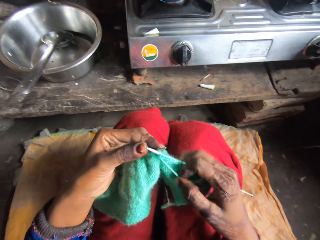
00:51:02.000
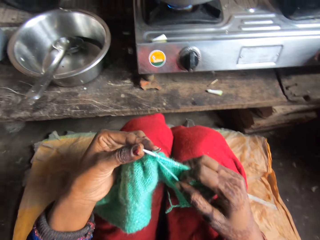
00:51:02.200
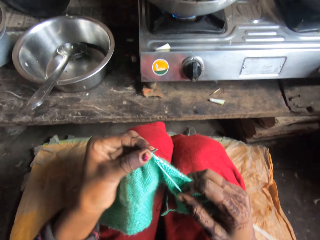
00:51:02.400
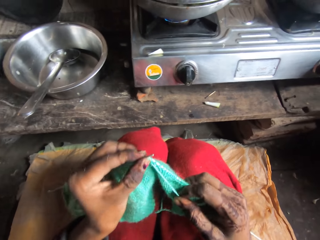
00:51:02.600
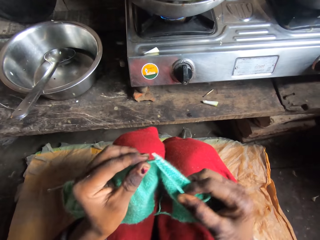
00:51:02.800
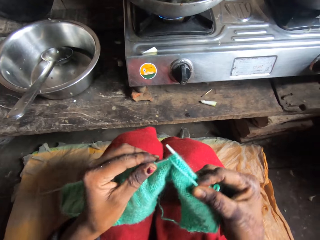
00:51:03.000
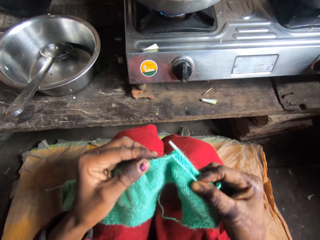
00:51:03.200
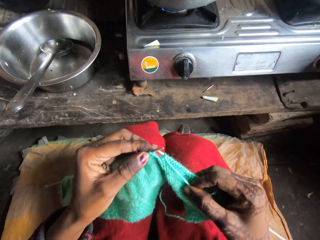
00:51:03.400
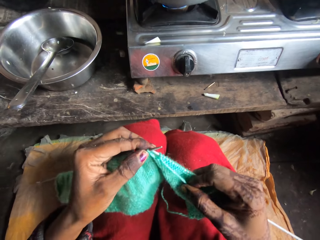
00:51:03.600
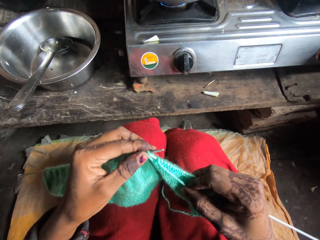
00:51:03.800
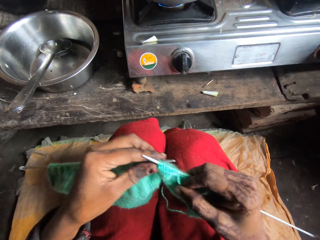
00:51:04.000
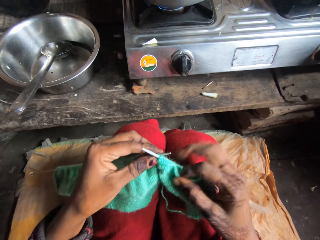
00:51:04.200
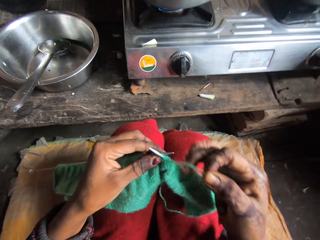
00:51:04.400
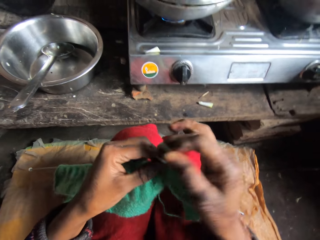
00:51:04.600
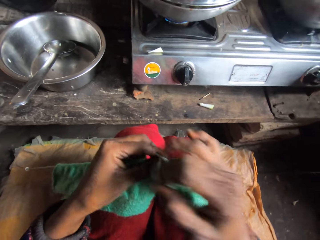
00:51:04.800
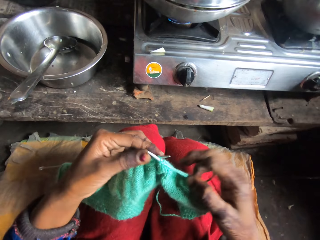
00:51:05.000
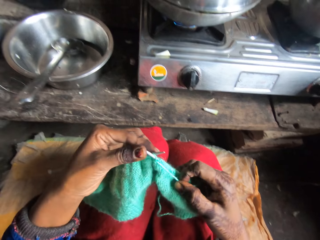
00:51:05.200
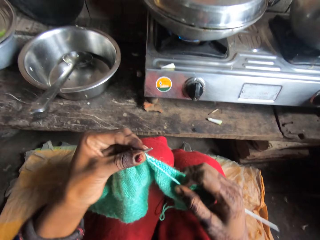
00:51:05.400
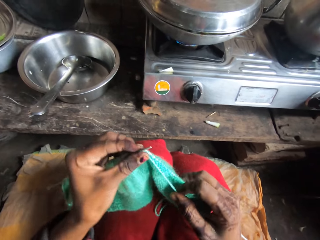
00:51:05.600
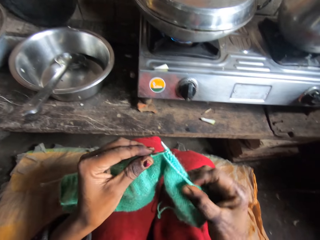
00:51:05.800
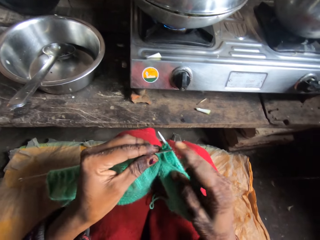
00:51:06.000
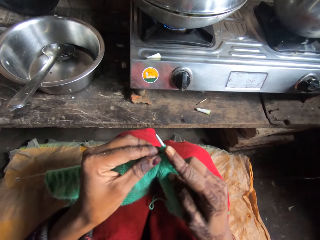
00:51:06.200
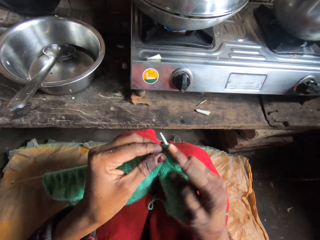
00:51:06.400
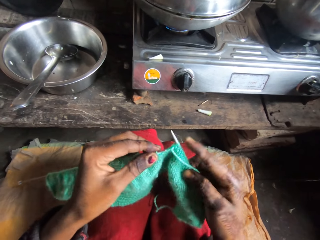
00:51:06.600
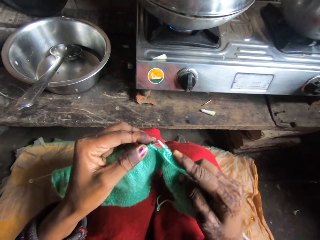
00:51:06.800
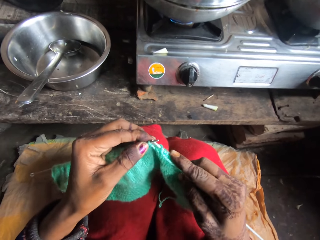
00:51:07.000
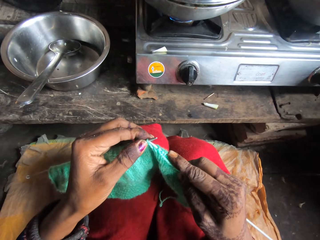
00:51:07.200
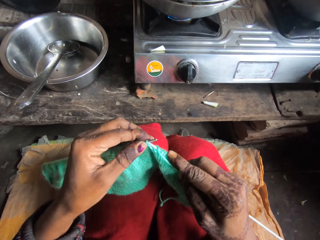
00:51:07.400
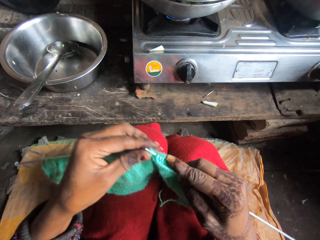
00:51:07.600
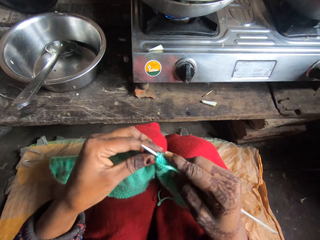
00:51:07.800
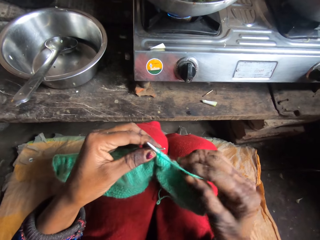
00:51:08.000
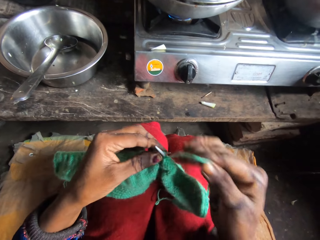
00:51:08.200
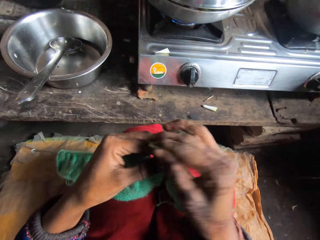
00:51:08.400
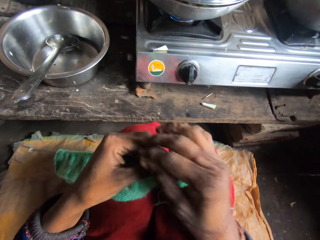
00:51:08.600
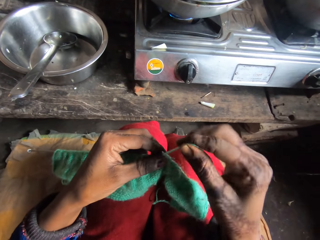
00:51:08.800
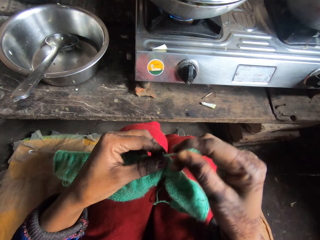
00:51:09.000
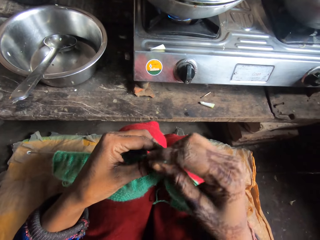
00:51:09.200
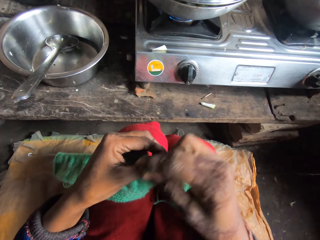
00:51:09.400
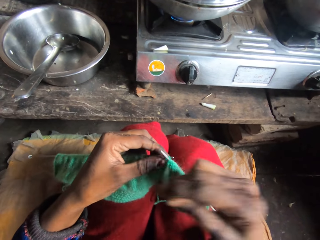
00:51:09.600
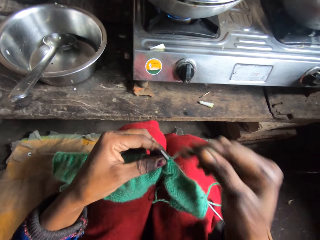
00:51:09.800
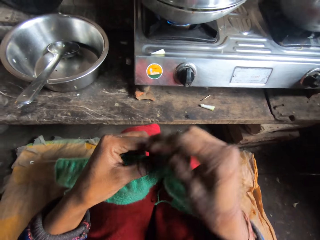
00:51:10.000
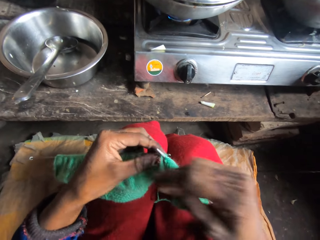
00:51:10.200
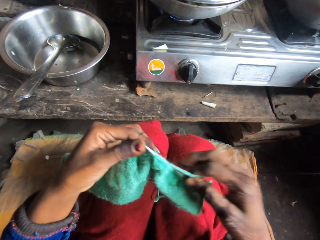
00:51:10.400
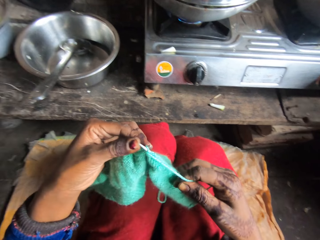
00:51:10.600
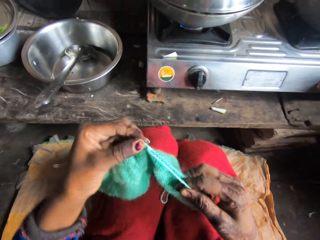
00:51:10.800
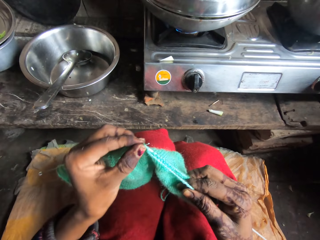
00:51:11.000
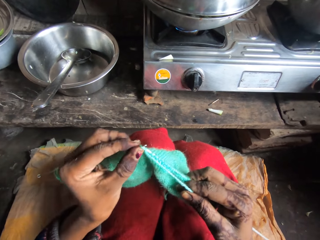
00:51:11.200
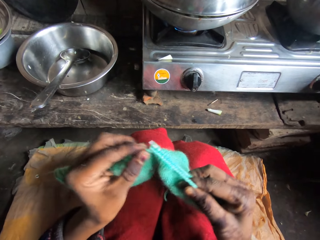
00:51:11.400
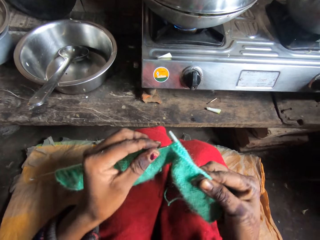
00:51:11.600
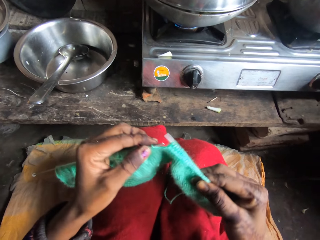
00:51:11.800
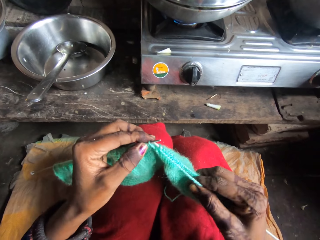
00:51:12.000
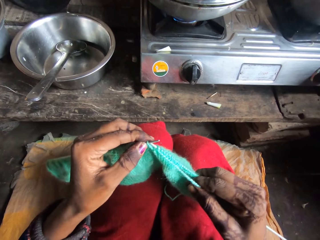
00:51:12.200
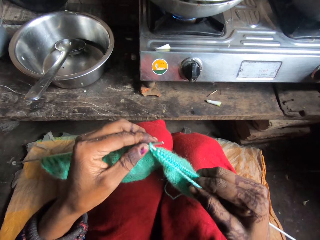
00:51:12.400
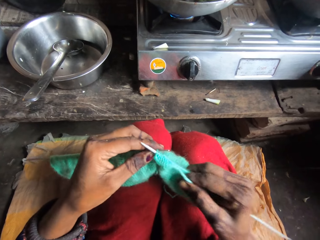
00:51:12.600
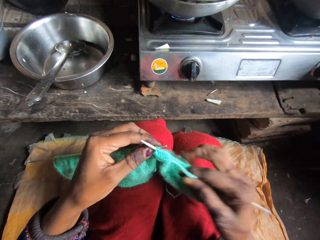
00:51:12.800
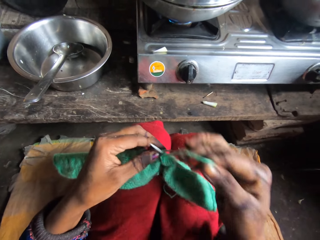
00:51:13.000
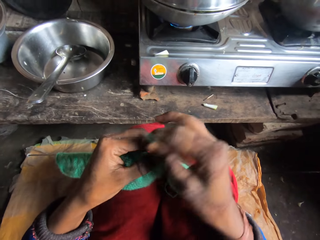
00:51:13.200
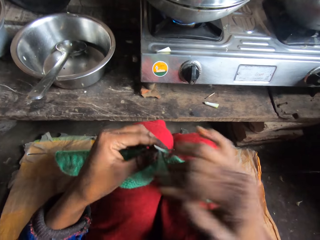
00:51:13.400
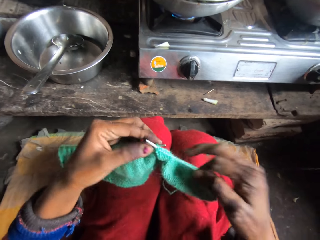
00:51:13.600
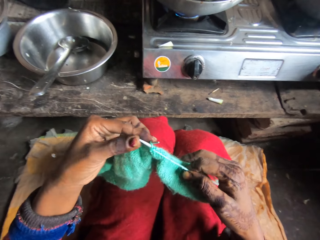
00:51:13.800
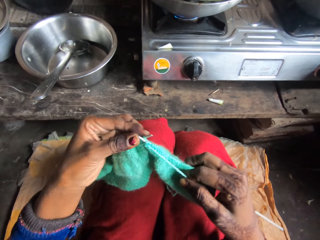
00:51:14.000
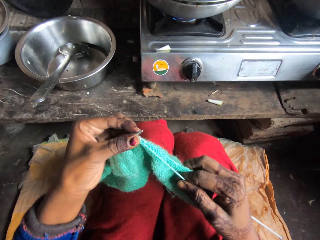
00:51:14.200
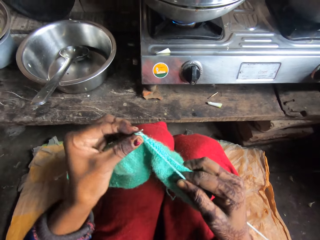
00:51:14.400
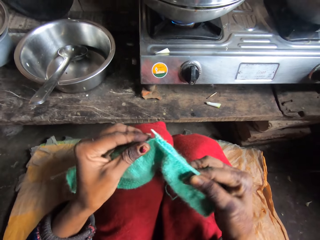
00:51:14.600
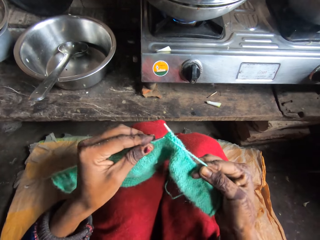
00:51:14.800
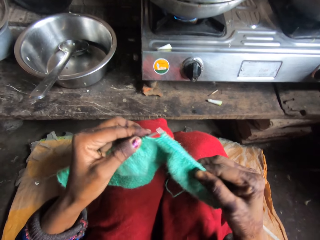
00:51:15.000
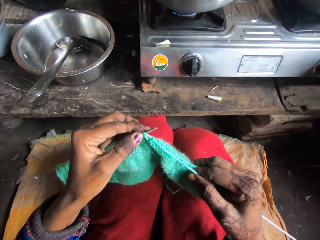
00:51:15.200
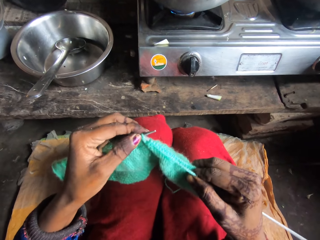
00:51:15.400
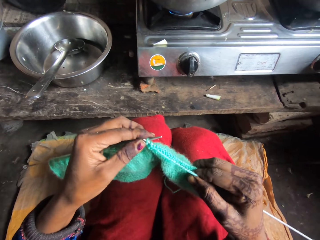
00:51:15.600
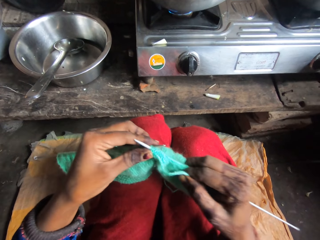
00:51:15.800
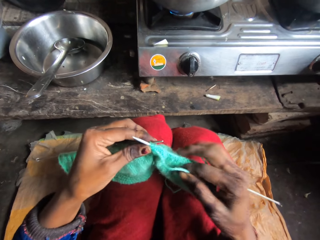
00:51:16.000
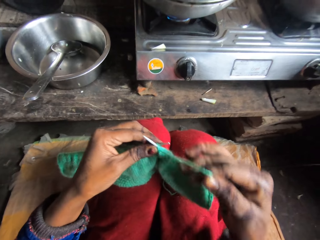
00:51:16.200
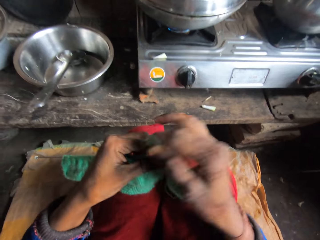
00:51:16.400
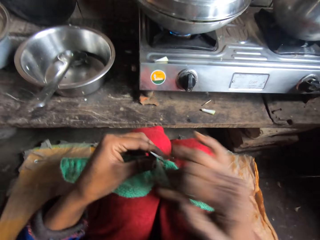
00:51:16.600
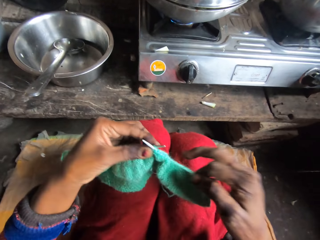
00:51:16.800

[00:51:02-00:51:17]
The camera wearer rolls the string on the knitting needle. They knit the cloth. They roll the string on the knitting needle. They knit the cloth. They roll the string on the knitting needle. They knit the cloth. They roll the string on the knitting needle.

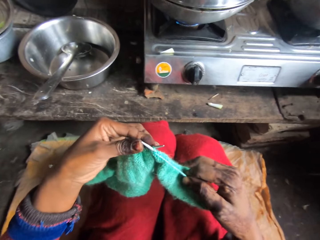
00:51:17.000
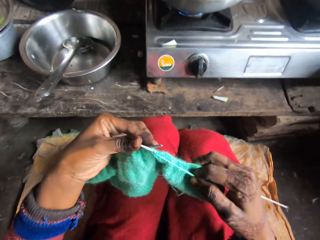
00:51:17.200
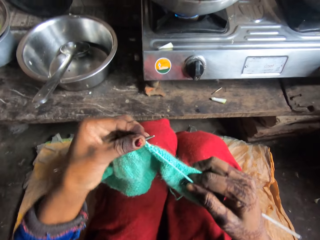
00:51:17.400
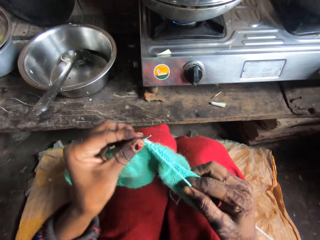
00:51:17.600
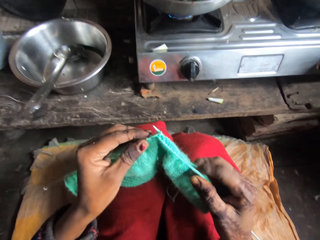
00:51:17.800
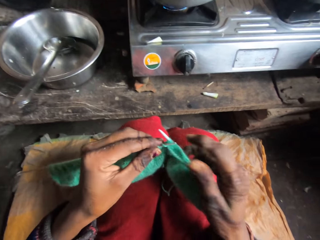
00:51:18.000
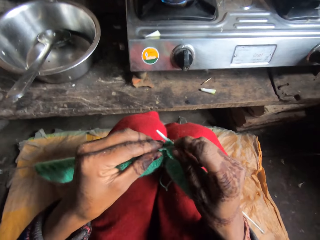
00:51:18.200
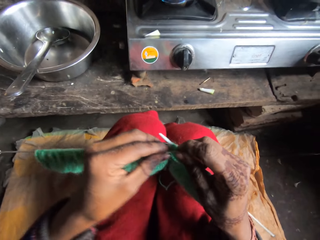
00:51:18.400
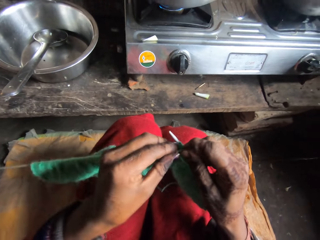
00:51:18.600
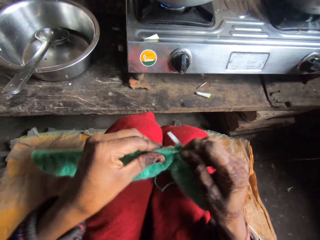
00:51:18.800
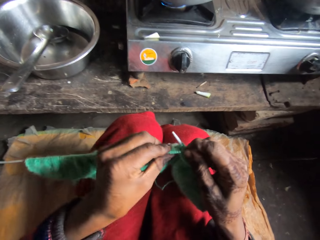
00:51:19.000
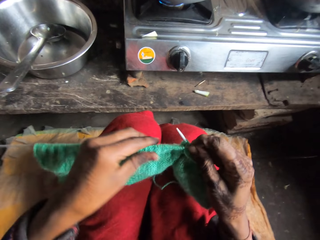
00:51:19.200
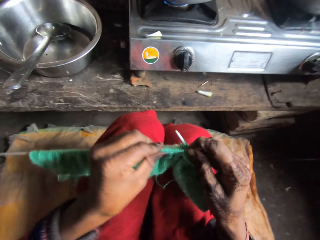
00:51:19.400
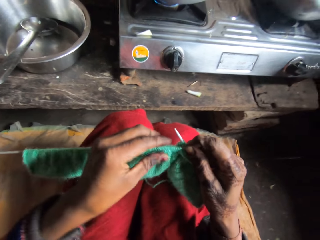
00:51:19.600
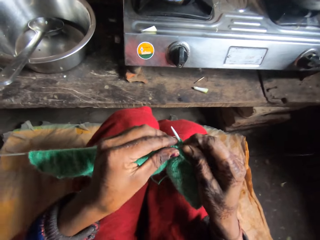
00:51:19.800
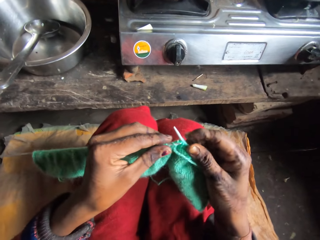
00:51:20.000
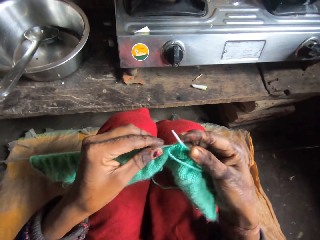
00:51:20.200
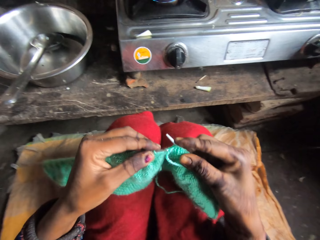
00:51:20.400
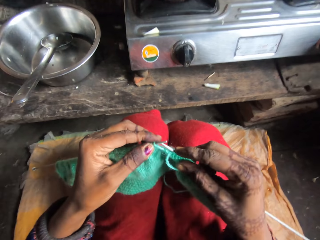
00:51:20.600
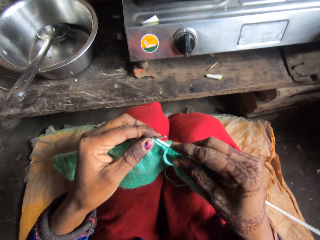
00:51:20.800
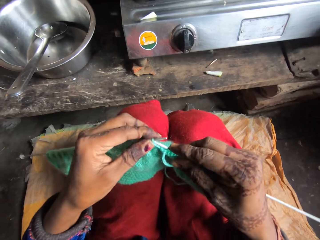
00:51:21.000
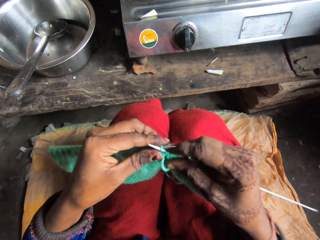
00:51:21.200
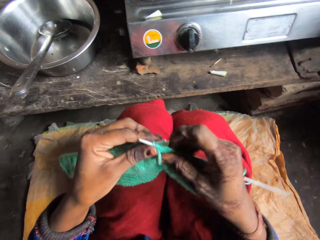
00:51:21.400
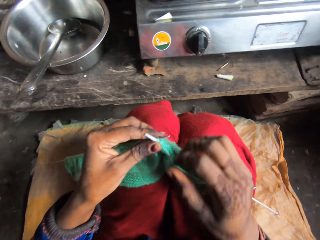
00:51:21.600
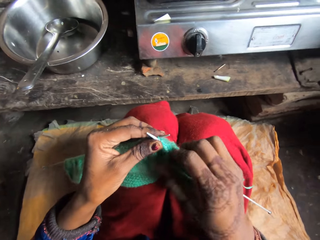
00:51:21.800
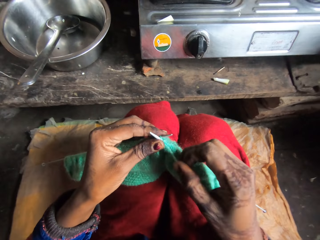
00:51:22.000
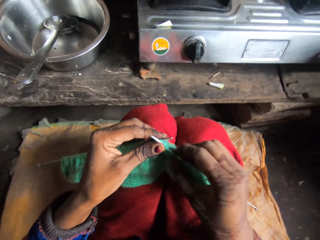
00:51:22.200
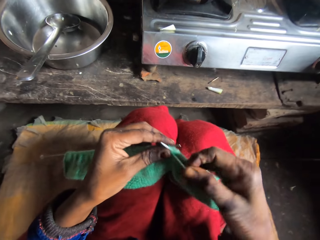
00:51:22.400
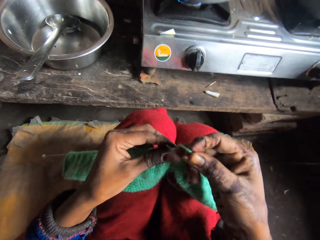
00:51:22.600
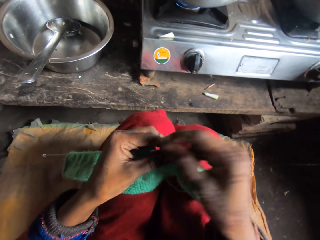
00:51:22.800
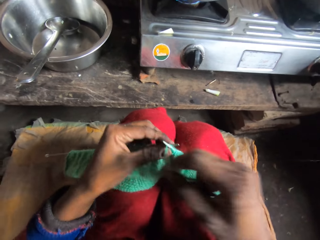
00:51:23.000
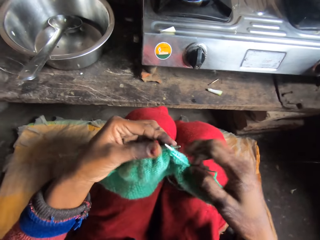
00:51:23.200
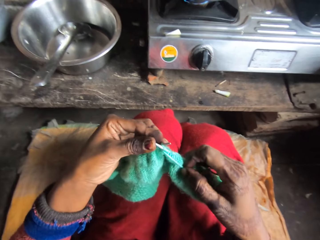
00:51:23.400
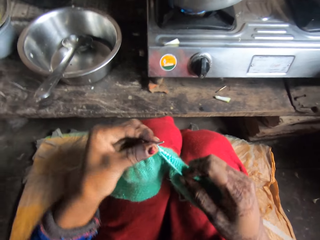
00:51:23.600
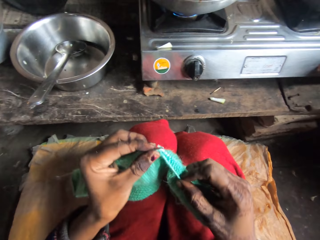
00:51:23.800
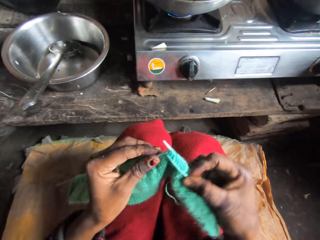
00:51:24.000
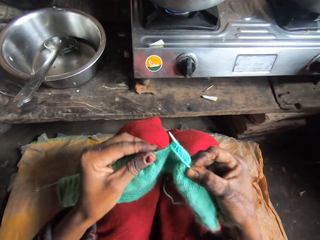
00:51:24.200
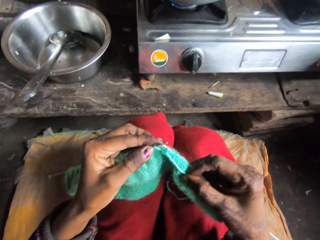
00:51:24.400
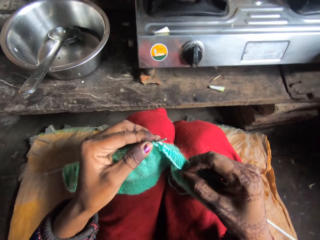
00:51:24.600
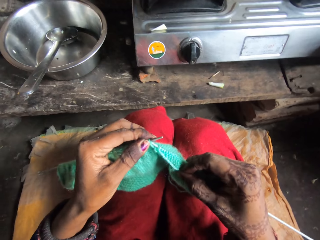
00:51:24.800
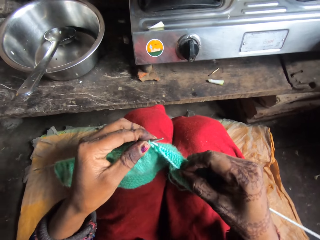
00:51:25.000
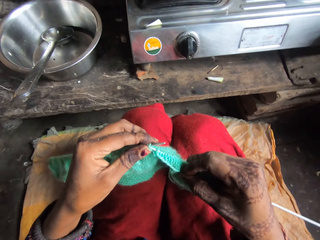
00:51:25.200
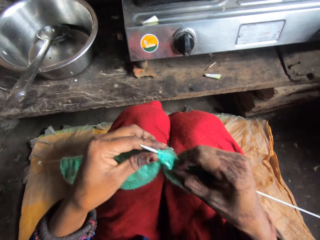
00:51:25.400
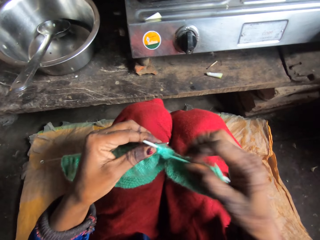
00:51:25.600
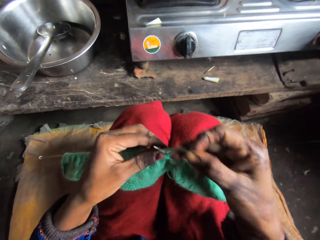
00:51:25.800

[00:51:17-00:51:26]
The camera wearer pushes the cloth on the knitting needle. They knit the cloth. They roll the string on the knitting needle. They knit the cloth.
